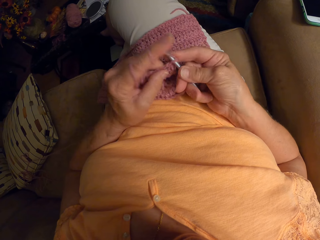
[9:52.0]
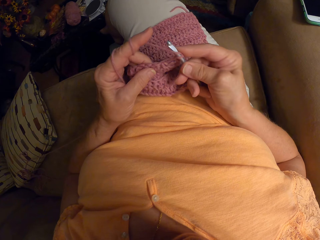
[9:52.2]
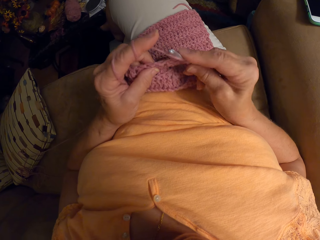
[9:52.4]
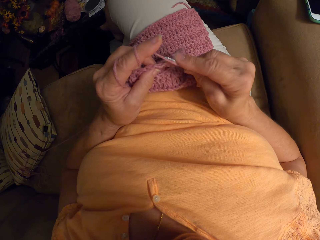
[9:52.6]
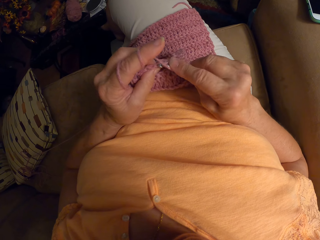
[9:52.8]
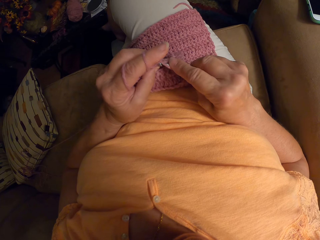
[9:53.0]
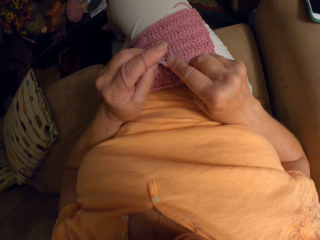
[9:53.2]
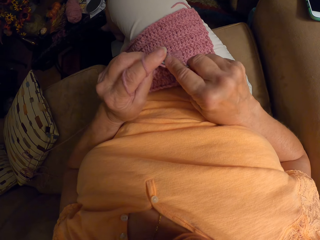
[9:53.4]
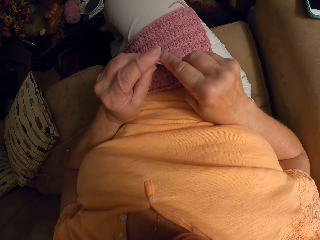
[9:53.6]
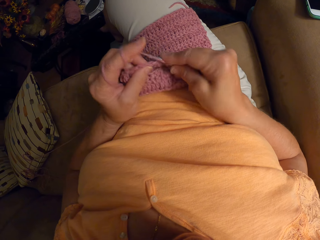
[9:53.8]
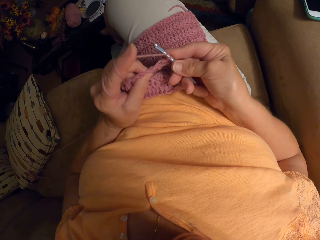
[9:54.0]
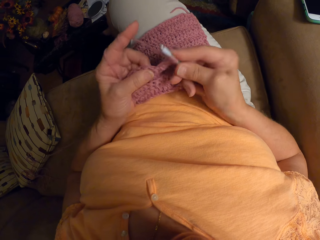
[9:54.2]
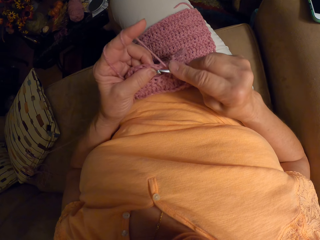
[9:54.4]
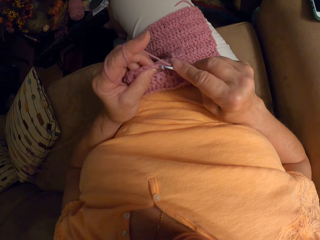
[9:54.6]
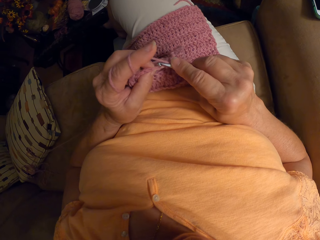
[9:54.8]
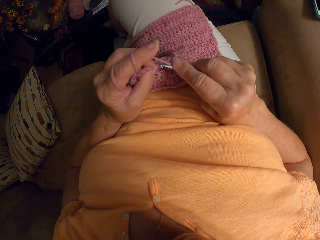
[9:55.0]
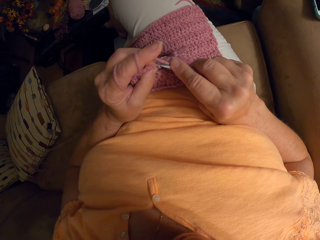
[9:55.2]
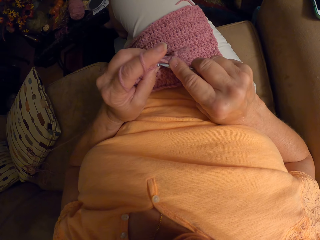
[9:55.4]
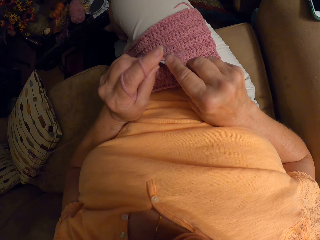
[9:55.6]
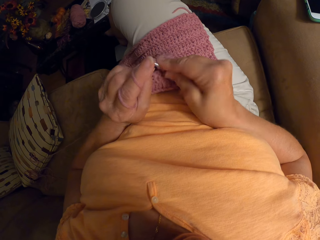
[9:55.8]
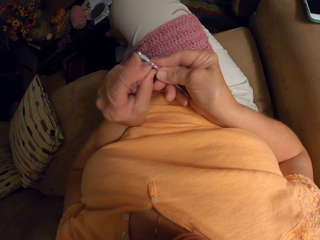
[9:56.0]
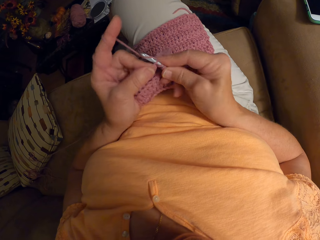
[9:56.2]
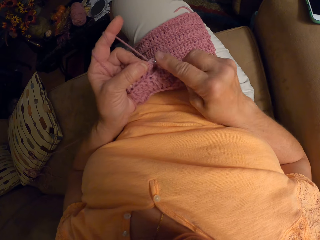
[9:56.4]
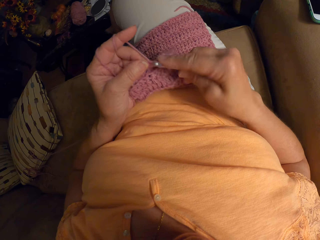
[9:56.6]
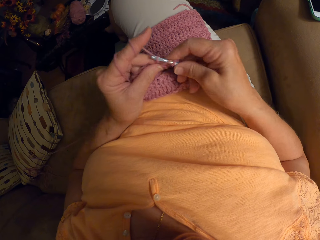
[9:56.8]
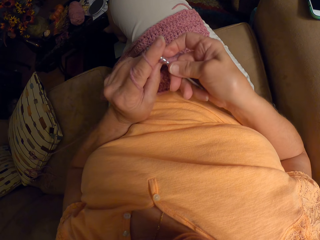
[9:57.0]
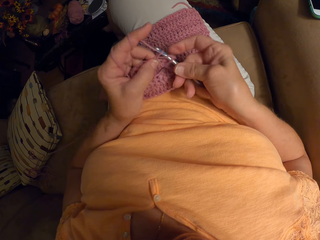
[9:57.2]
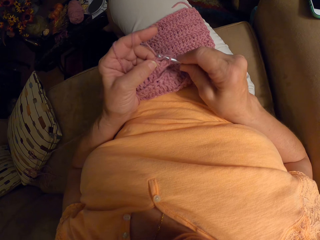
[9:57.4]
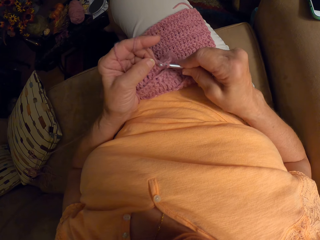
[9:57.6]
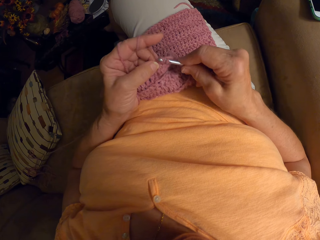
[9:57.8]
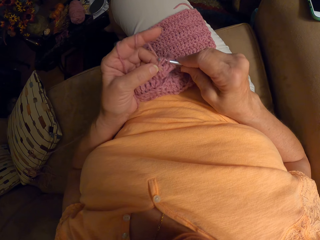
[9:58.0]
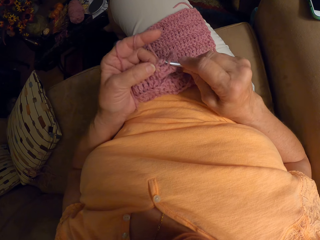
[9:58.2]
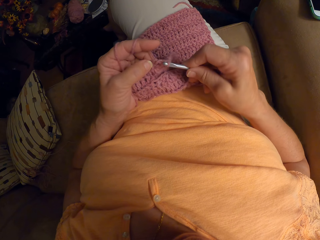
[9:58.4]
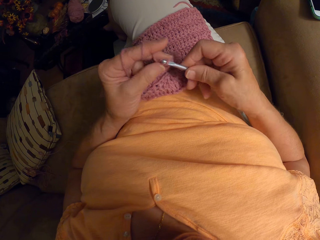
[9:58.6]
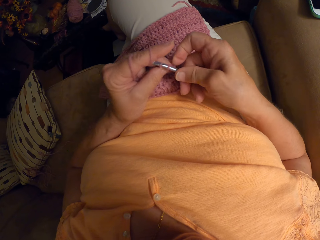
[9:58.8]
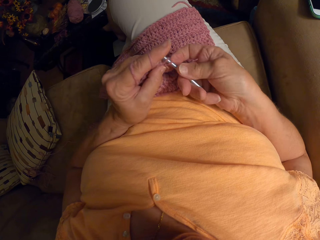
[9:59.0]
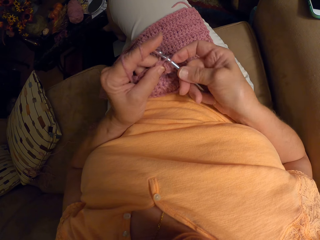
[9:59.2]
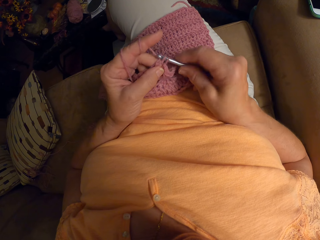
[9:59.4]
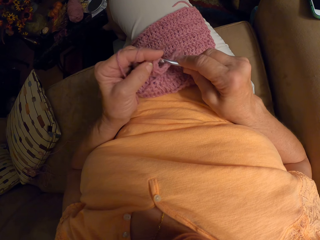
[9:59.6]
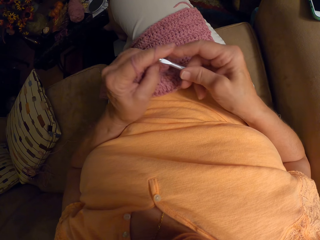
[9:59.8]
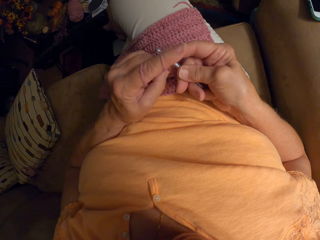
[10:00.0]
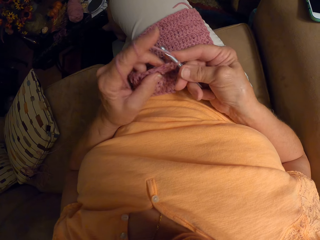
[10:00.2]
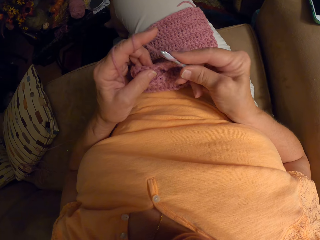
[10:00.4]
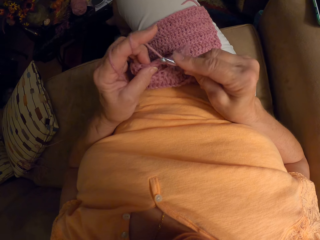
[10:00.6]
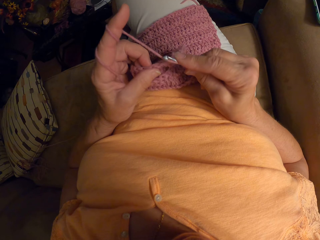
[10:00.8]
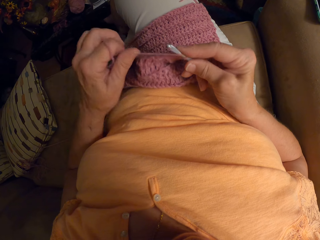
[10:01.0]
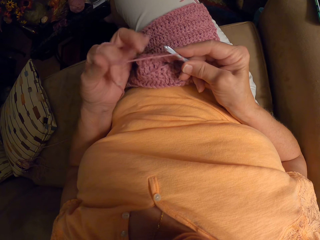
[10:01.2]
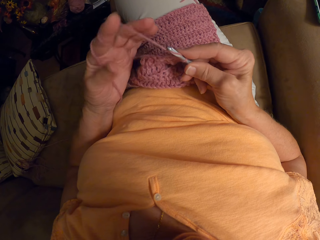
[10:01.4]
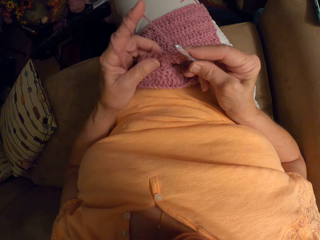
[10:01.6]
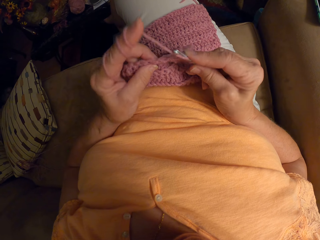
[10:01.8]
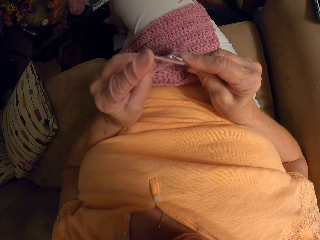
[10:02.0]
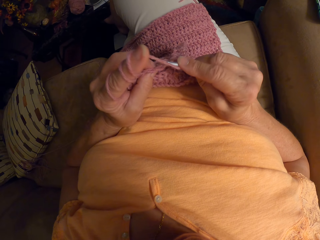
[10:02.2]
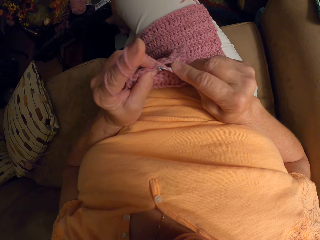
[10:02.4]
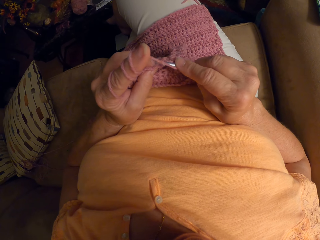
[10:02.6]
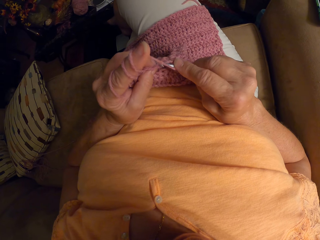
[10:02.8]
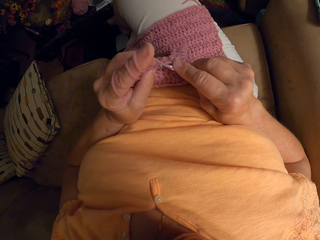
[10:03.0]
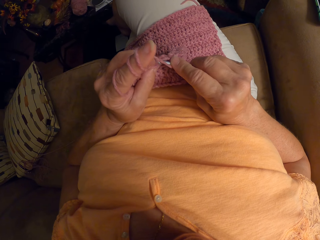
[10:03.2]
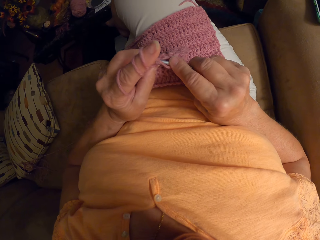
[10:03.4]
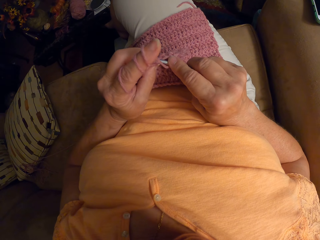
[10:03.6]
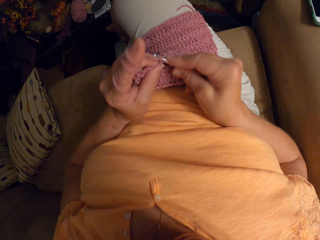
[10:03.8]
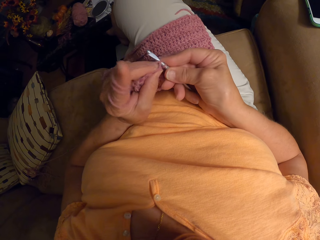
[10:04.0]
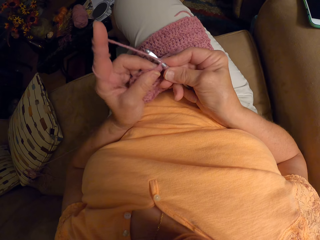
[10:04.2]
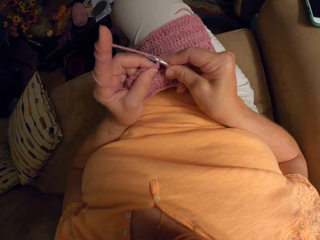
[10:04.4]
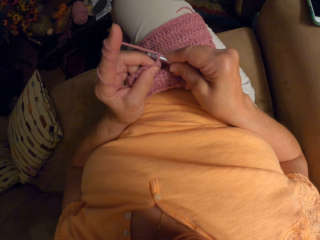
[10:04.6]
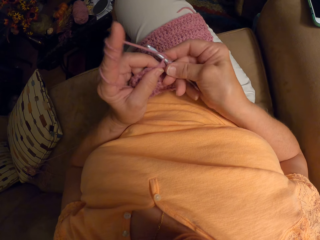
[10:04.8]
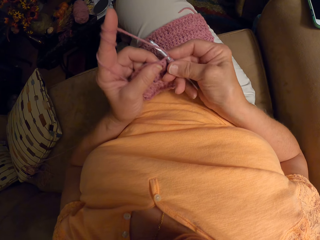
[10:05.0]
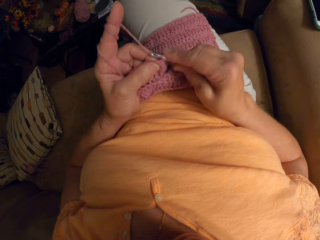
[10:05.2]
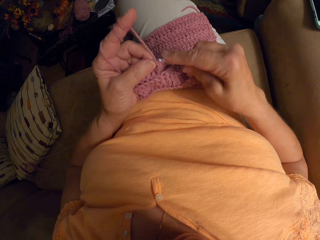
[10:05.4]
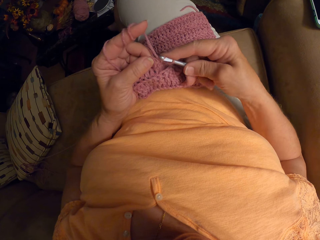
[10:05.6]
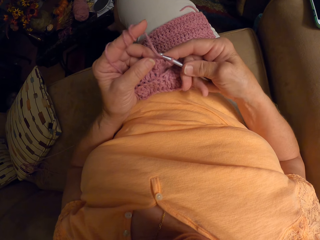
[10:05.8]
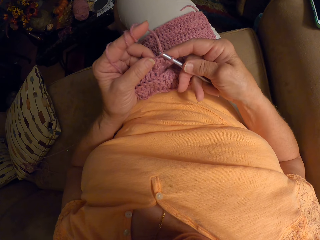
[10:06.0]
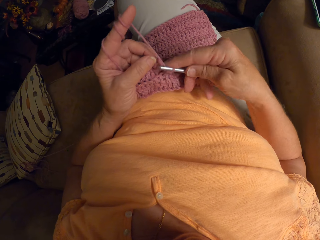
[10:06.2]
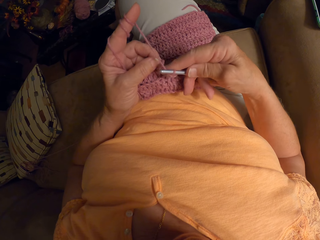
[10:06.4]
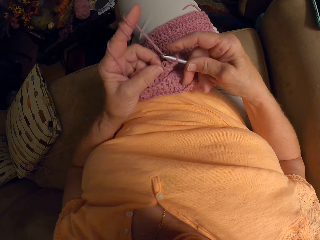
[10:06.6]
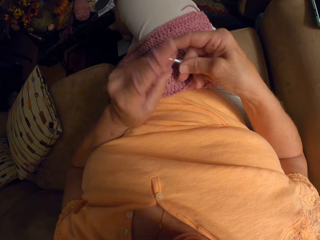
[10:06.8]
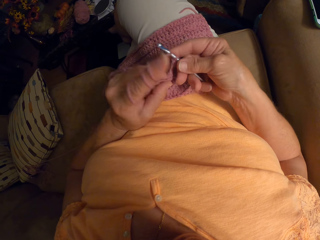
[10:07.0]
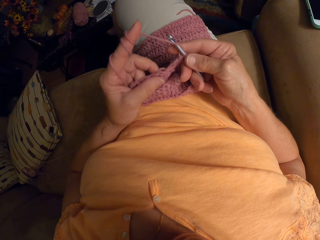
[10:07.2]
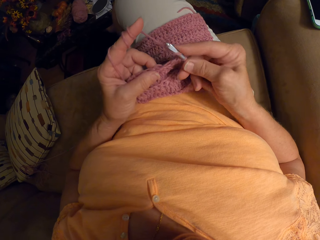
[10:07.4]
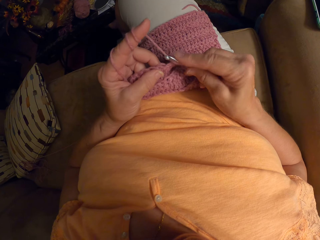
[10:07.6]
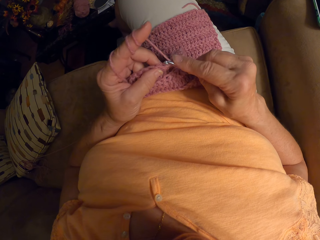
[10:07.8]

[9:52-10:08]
The camera wearer wraps the yarn around her left hand. She ties the yarn on the finger. She crochets the piece of cloth using the crochet hook.

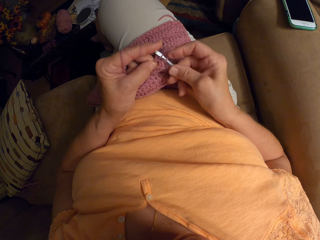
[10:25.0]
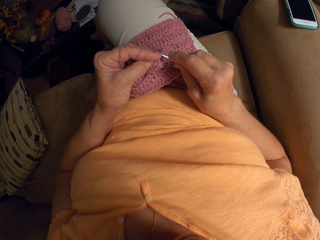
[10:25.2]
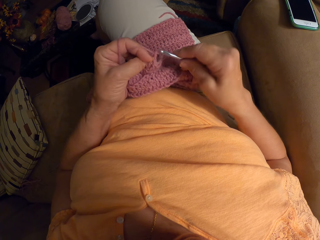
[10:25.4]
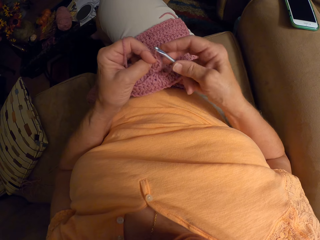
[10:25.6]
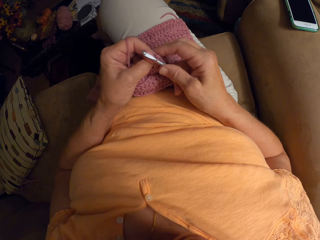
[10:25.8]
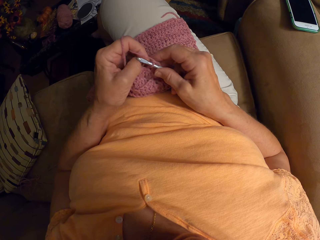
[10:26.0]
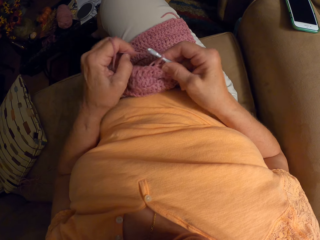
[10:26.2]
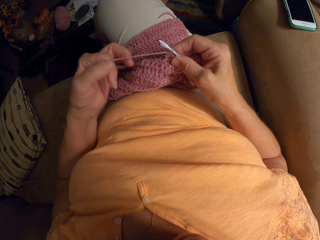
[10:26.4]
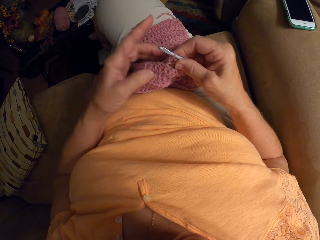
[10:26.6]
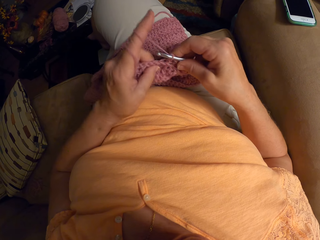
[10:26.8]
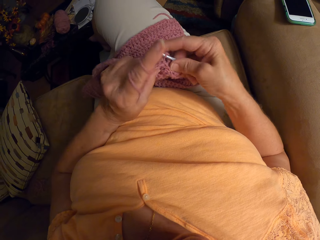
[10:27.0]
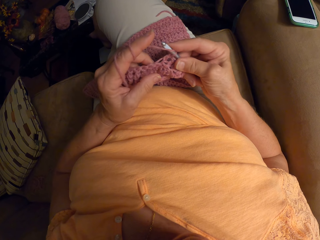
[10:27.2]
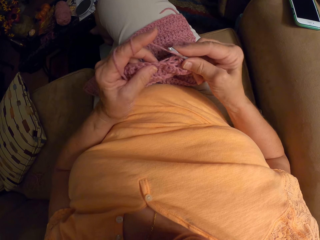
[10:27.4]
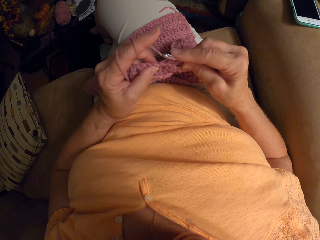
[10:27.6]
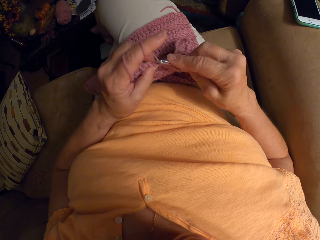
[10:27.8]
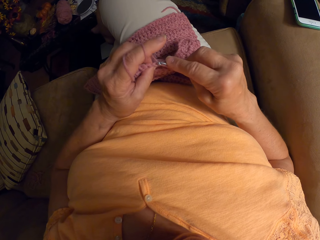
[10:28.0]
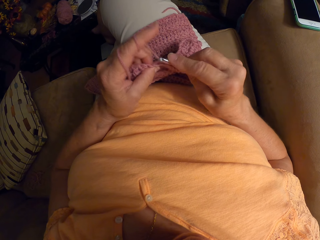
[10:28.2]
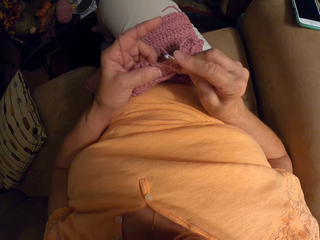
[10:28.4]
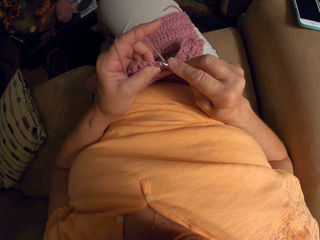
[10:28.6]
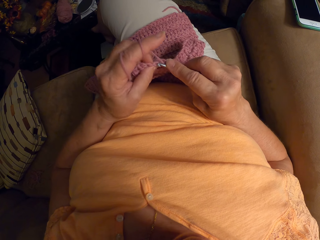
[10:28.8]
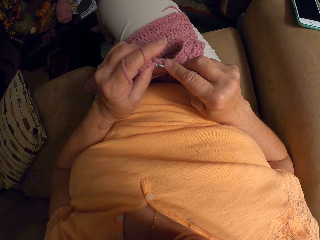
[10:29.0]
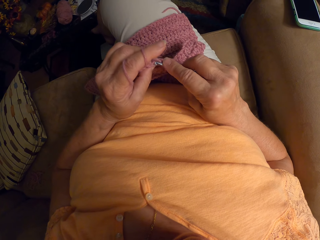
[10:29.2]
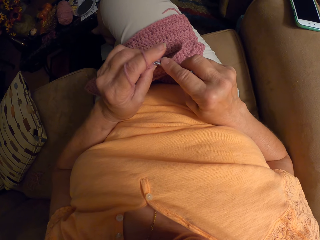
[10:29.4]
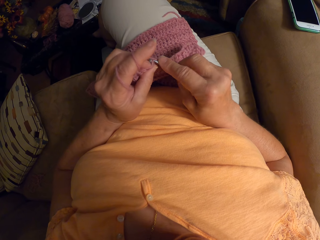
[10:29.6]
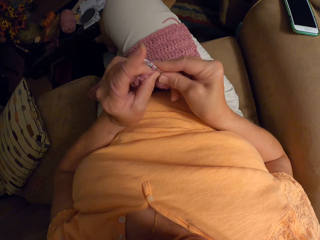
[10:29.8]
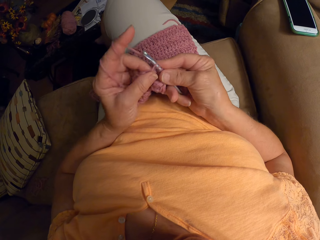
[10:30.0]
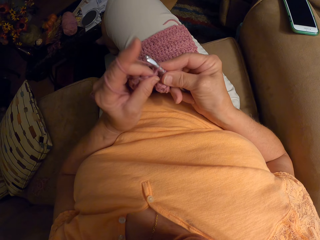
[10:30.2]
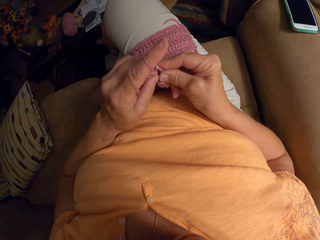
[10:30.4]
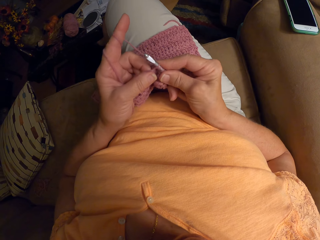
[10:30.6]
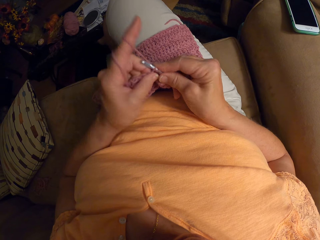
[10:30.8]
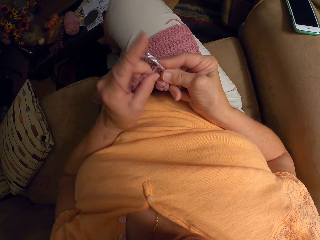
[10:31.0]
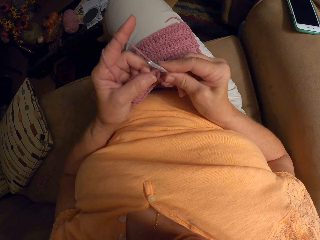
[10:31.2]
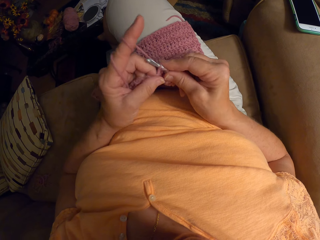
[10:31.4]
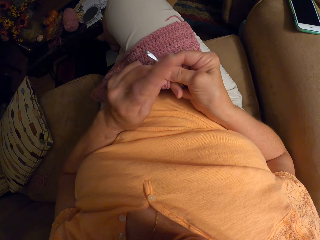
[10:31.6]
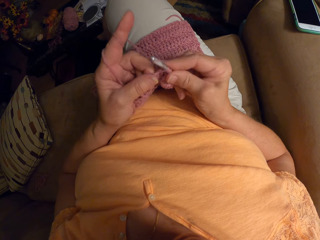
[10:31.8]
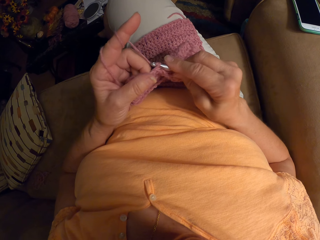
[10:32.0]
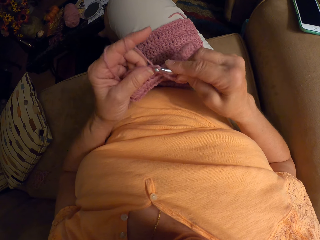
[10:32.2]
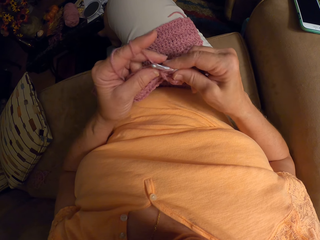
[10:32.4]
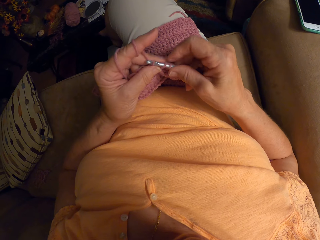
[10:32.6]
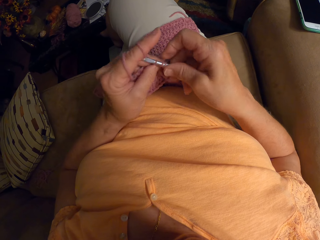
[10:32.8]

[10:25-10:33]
The camera wearer ties the yarn on the finger. They crochet the piece of cloth using the crochet hook.
